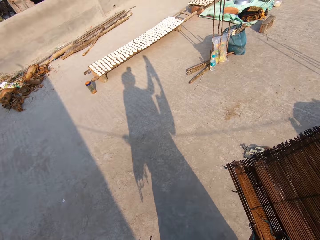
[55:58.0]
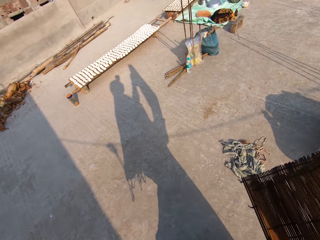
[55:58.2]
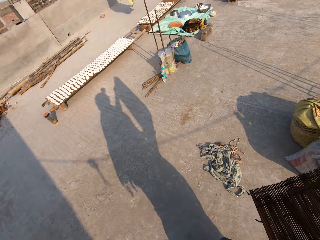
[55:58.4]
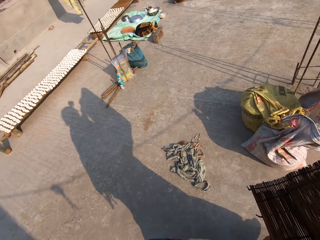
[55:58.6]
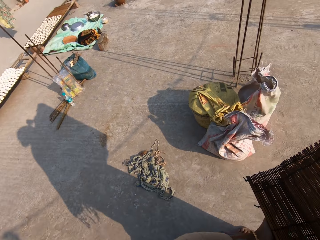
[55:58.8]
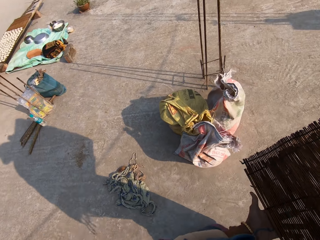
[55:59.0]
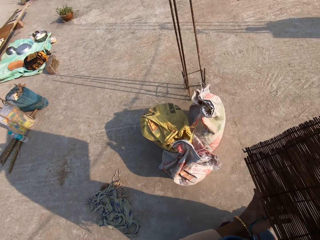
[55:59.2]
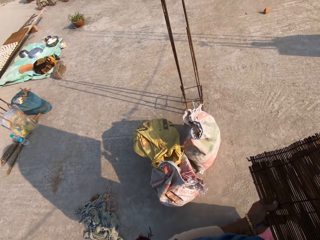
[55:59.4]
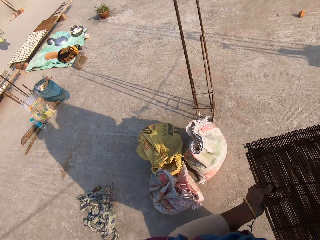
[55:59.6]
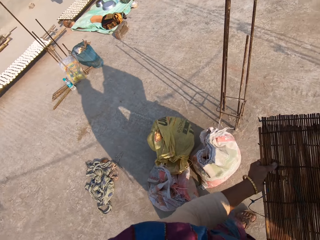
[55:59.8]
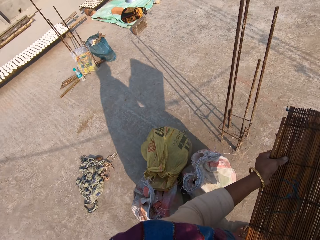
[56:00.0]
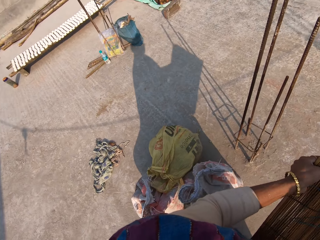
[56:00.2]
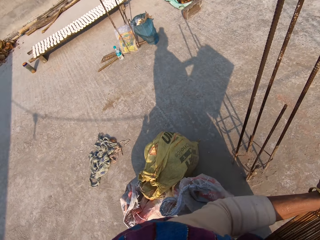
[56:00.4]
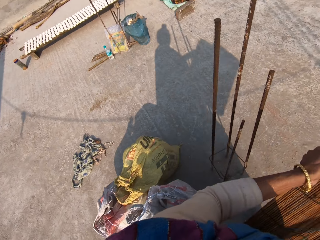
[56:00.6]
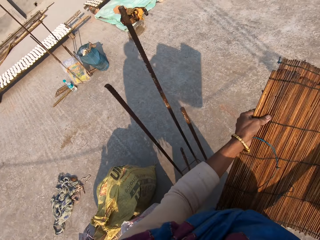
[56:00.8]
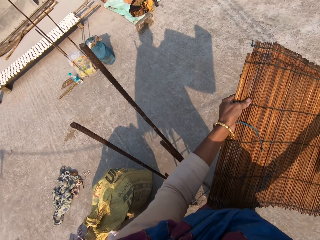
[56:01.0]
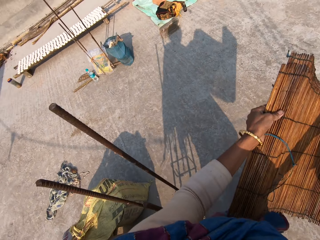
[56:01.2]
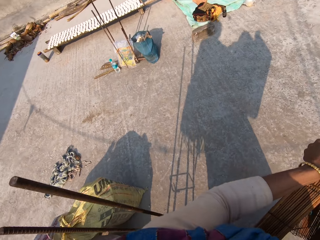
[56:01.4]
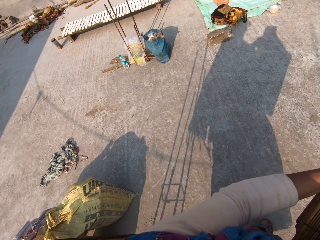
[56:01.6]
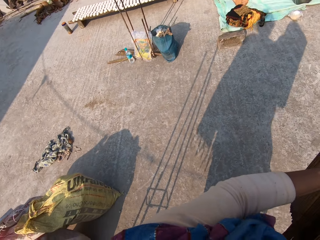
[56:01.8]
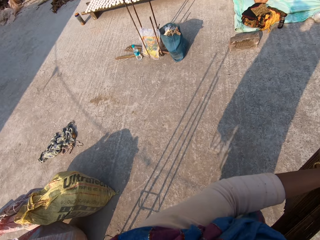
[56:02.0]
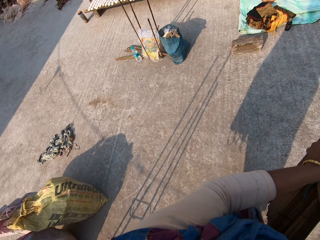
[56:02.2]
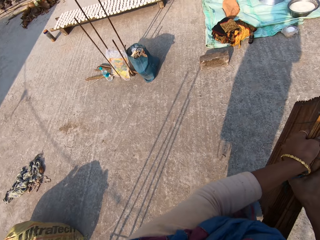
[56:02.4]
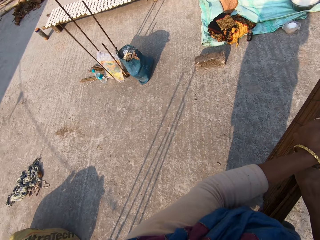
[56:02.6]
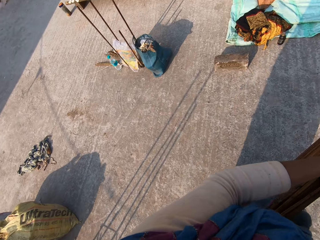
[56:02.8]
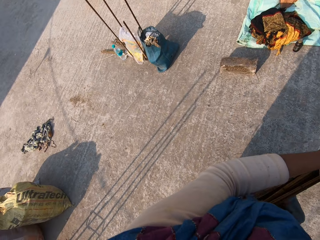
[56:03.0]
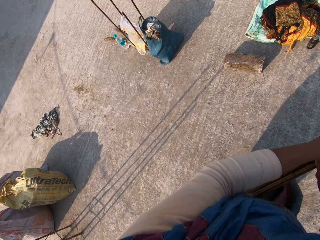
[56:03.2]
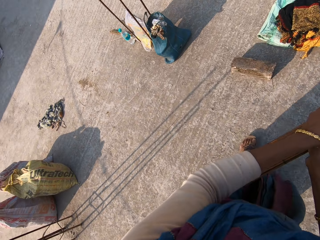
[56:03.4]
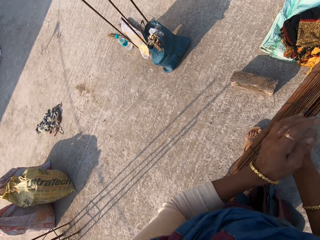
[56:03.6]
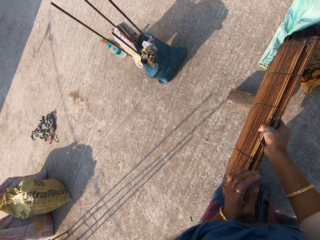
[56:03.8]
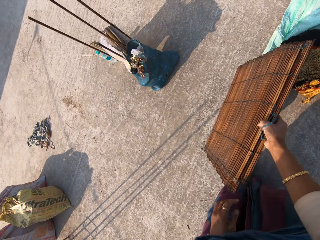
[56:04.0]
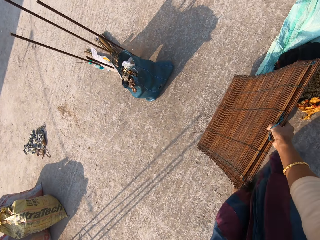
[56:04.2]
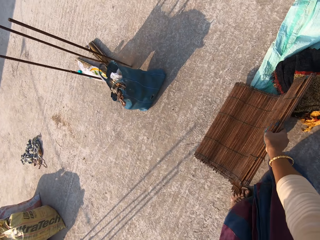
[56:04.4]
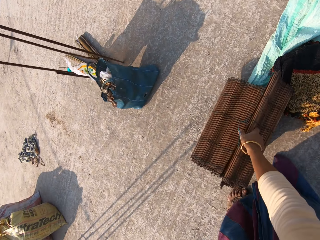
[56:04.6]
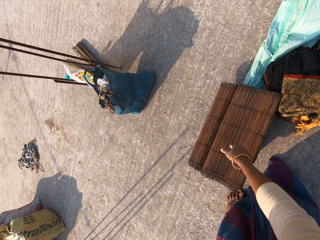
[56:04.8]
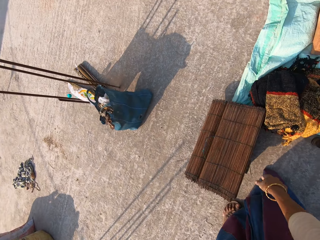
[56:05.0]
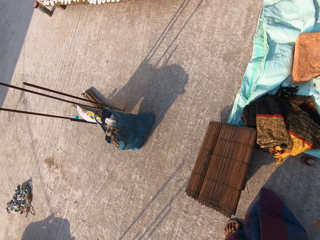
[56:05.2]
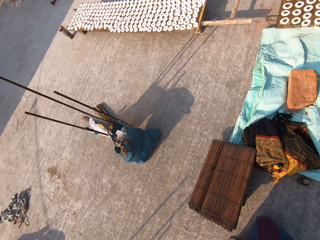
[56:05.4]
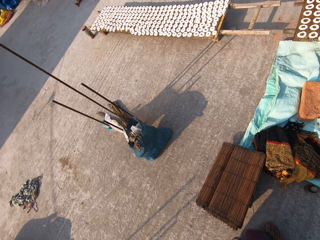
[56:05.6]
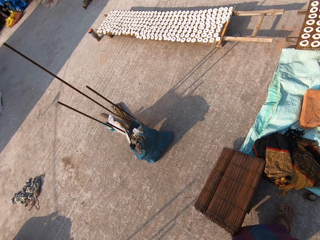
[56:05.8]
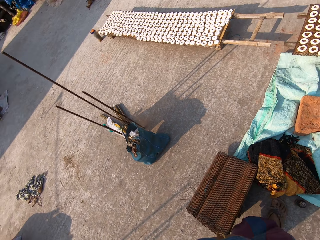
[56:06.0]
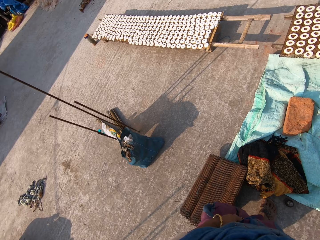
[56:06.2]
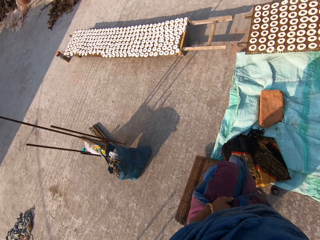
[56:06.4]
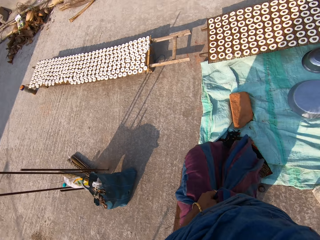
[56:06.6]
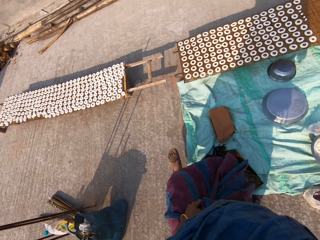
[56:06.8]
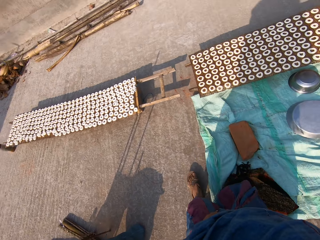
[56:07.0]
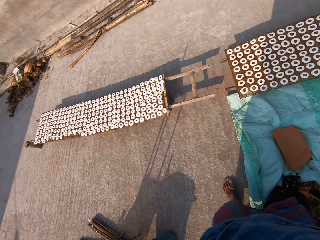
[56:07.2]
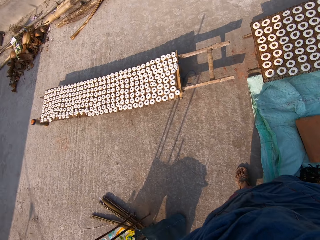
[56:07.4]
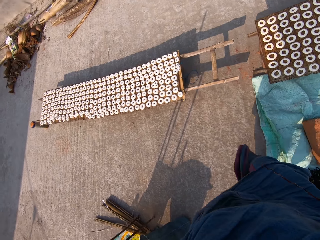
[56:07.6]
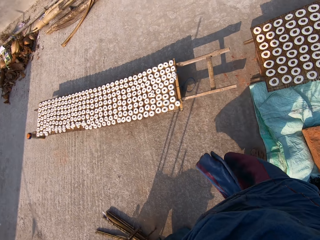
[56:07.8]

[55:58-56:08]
The camera wearer walks around. She puts the mat on the floor with her right hand. She passes over the mat.

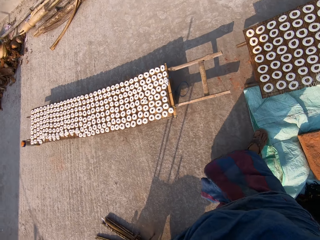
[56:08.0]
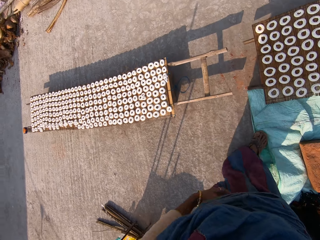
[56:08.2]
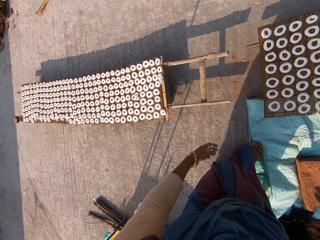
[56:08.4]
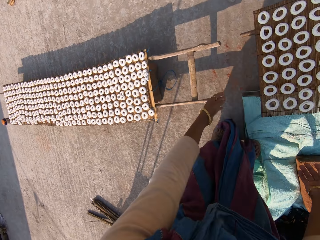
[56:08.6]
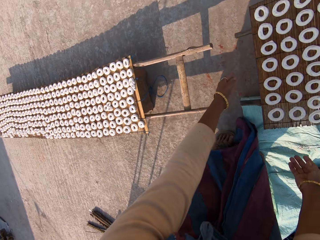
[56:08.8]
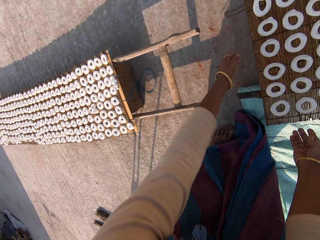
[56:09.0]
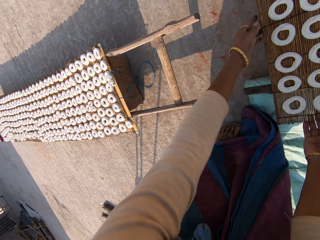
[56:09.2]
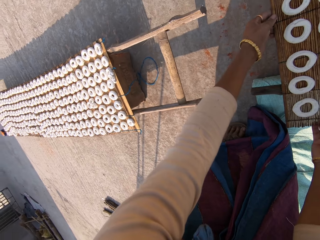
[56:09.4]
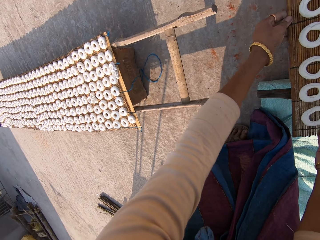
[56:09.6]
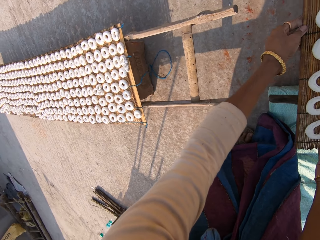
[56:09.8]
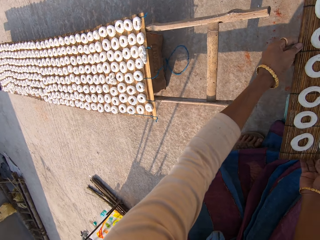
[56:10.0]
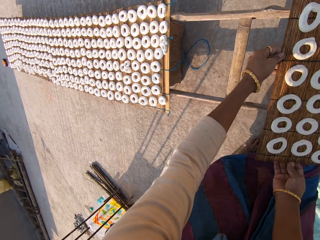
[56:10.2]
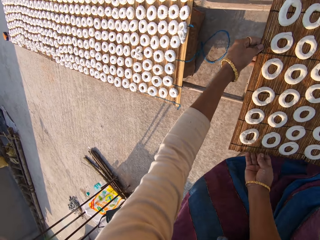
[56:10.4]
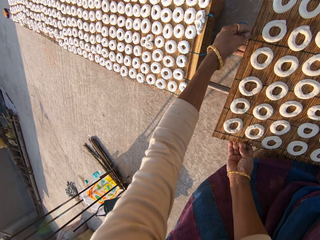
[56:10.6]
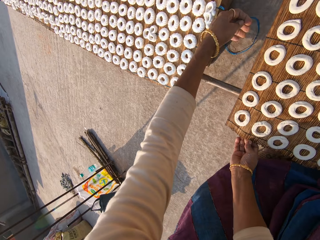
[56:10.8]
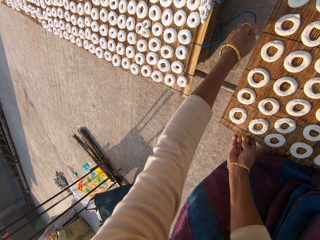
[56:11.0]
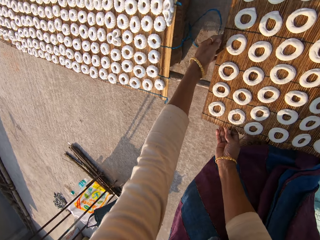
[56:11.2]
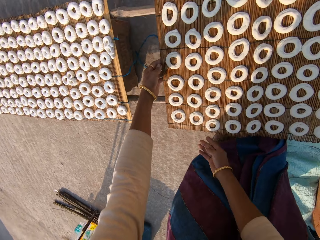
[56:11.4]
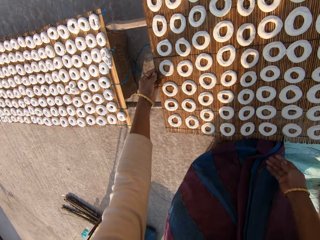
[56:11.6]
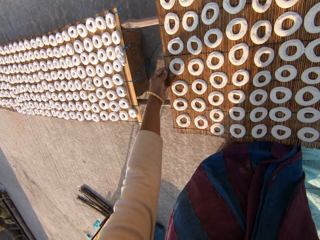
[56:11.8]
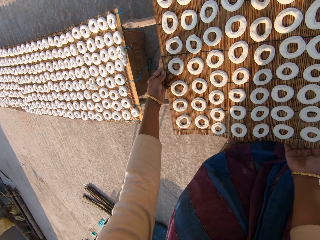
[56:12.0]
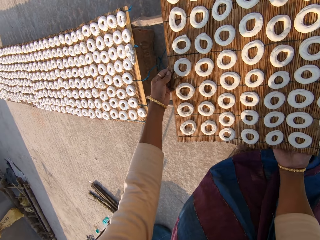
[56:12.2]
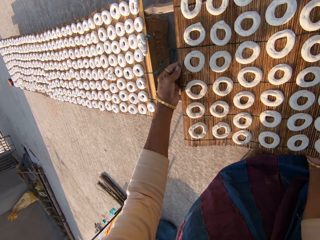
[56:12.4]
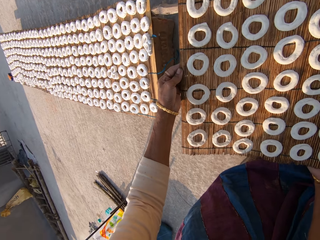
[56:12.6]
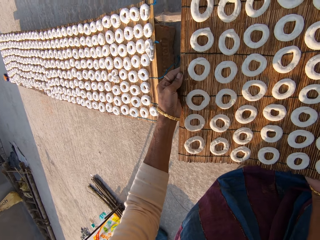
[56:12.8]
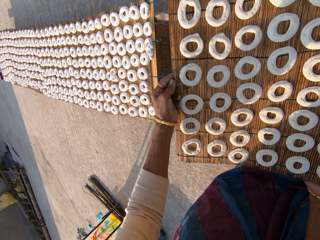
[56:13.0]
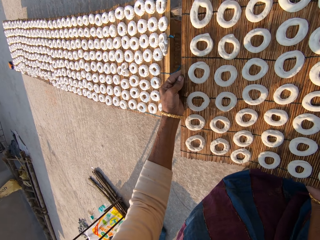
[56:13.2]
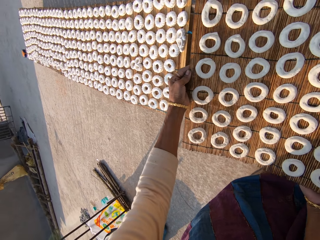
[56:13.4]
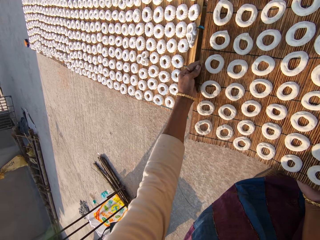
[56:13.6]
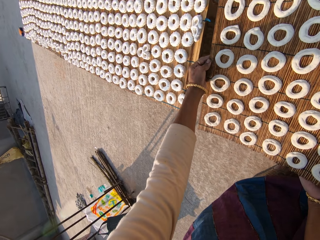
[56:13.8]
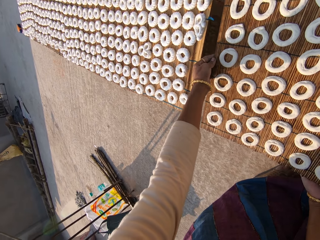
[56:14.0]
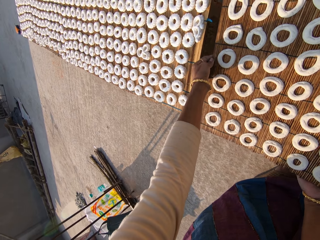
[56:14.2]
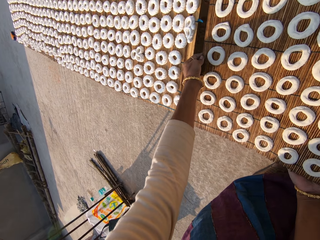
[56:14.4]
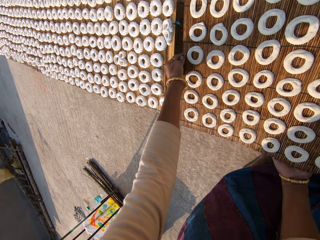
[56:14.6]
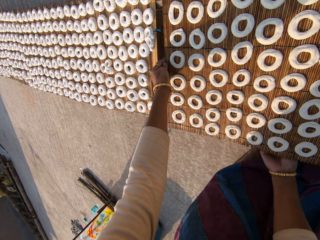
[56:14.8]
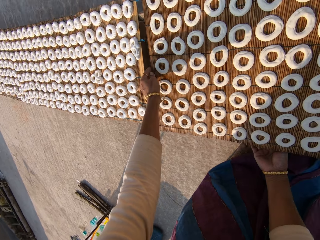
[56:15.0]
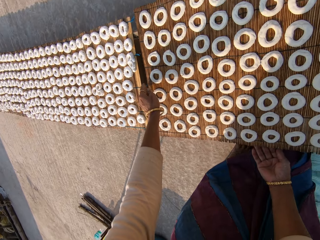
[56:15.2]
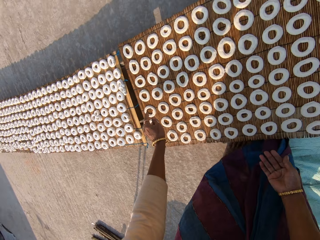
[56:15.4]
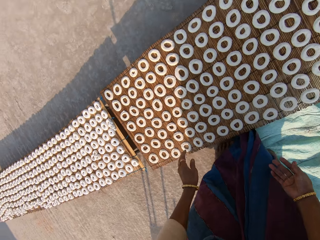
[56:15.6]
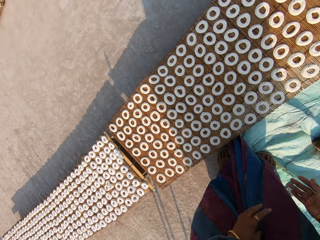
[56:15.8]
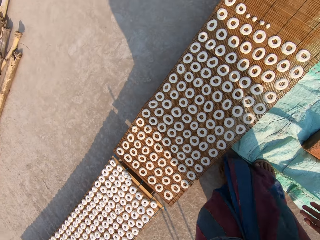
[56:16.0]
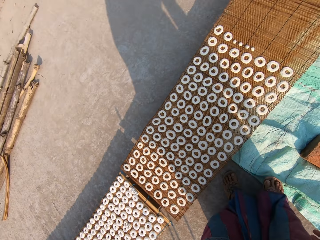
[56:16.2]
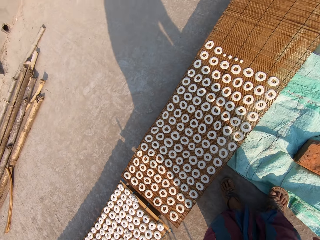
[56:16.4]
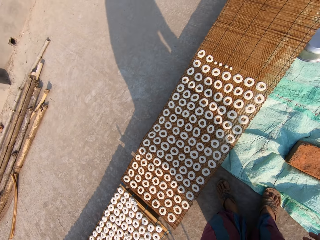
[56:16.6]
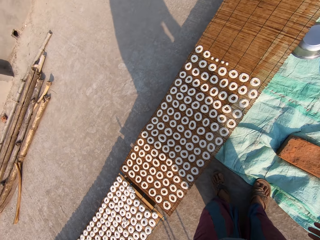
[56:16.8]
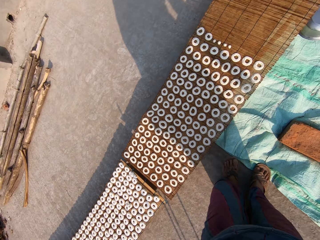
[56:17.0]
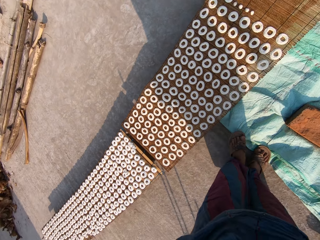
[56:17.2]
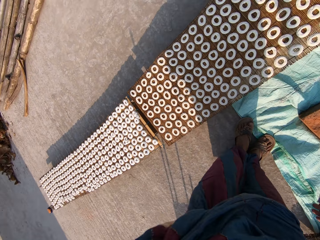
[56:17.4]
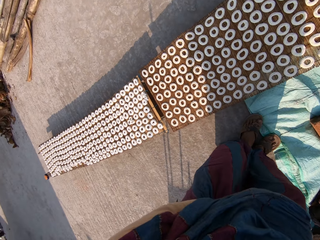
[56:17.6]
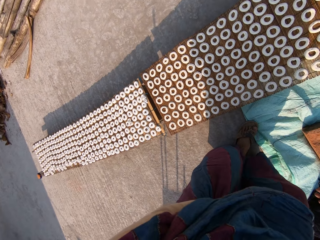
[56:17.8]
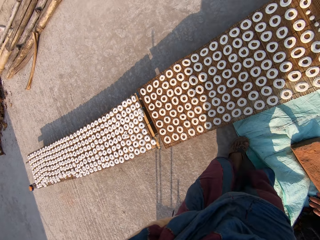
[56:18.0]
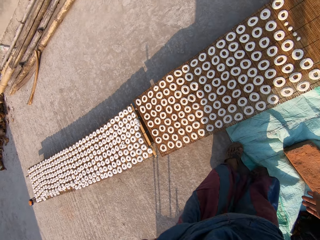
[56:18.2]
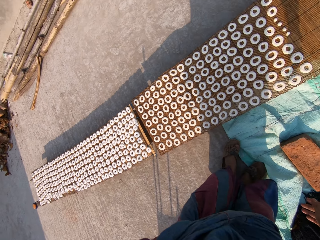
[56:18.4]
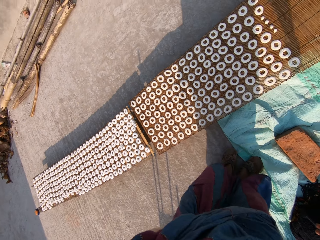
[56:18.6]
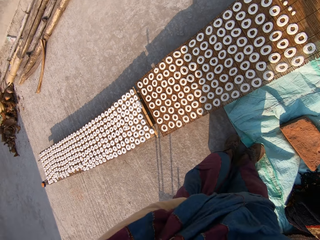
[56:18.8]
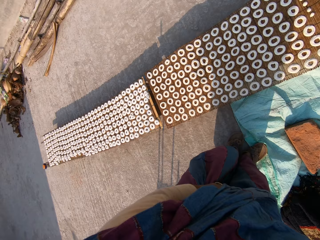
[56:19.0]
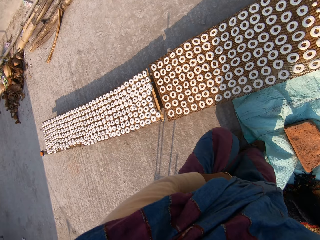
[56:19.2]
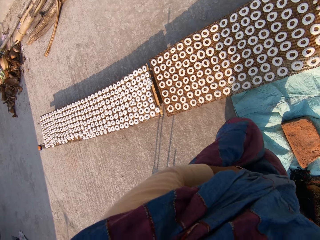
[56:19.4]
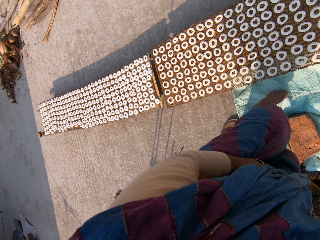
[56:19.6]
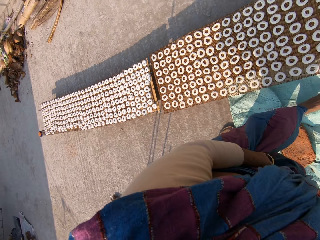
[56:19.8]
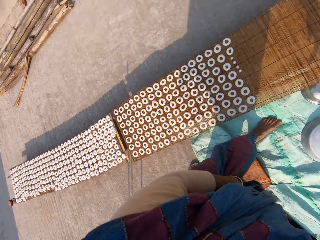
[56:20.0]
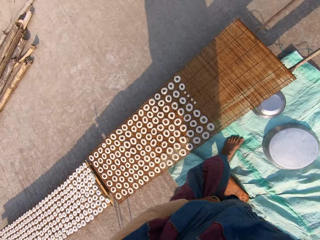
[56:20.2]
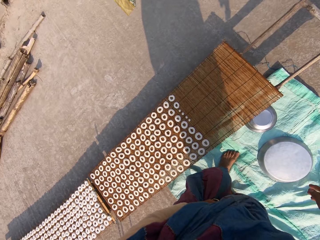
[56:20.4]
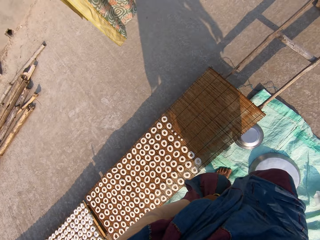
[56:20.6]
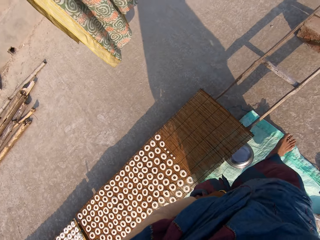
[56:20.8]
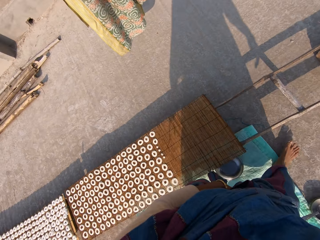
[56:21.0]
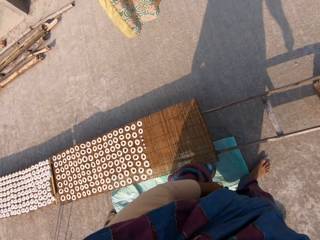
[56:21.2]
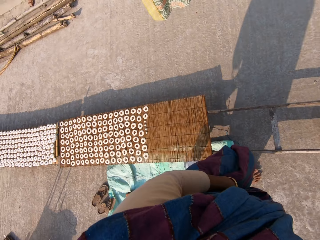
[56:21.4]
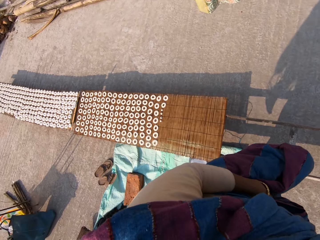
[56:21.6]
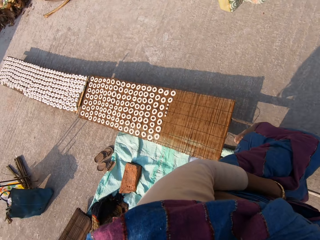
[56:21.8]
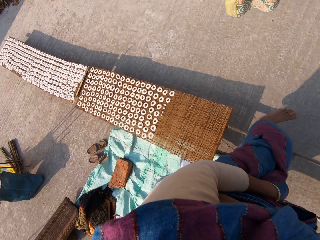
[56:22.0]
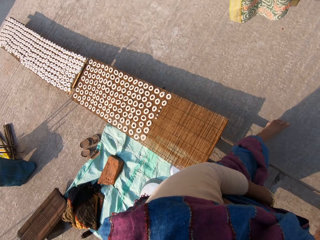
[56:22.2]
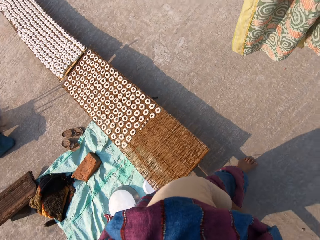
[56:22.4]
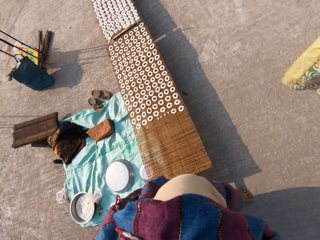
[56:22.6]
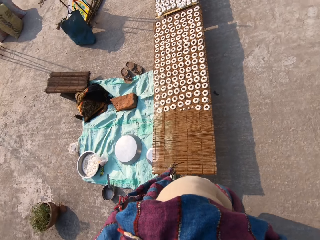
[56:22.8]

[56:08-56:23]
The camera wearer holds the mat. They move a mat on a ladder with both hands. They drop the mat. They hold the mat. They move the mat. They drop the mat. They remove the sandals. They walk around the mat.
